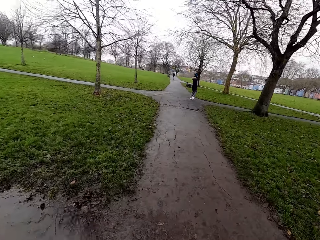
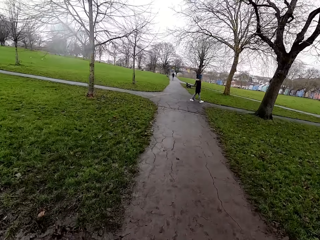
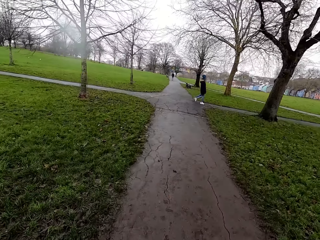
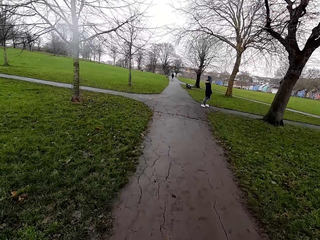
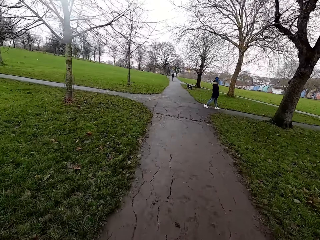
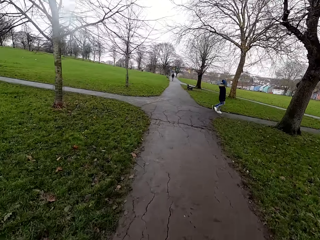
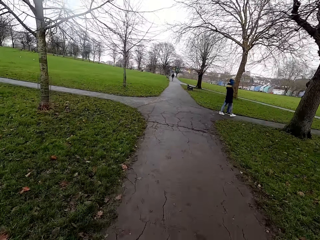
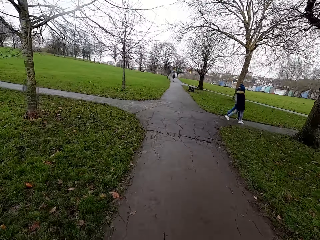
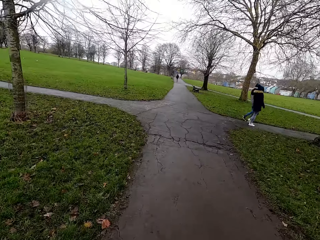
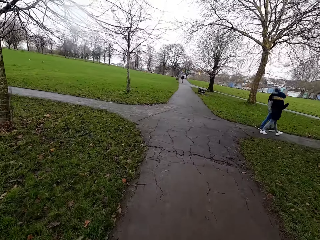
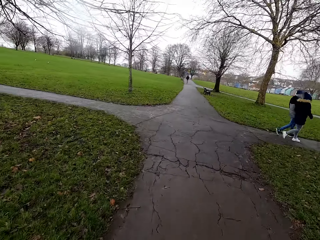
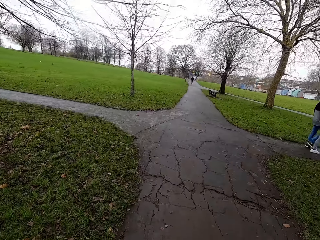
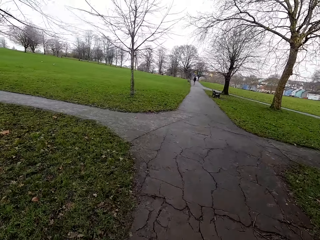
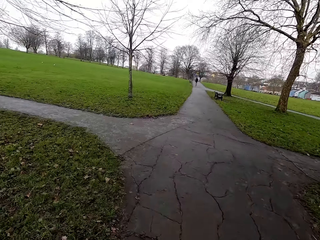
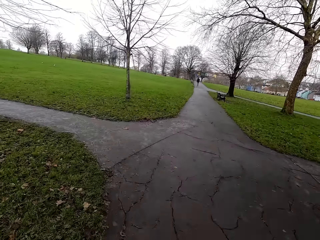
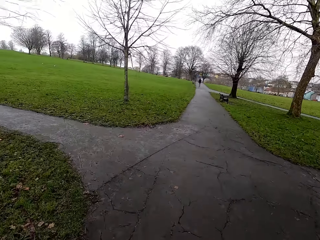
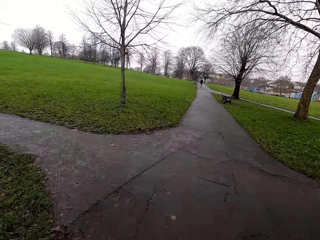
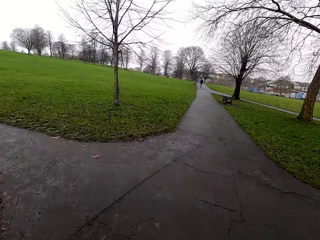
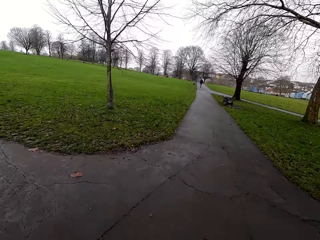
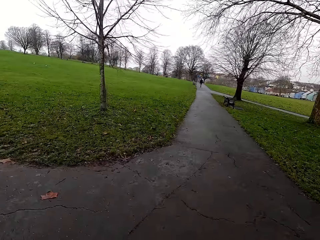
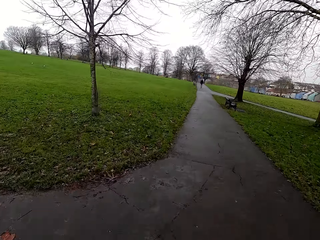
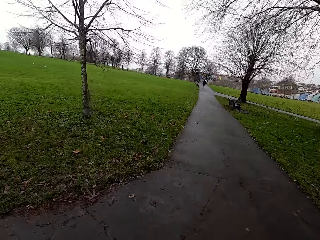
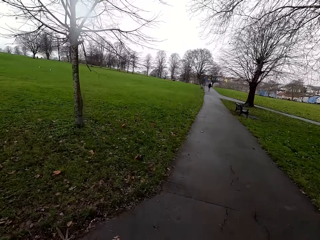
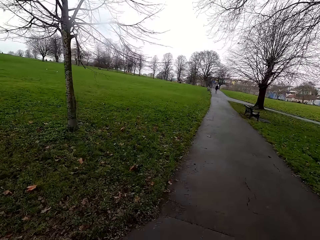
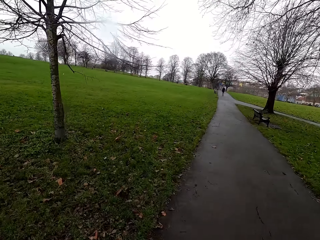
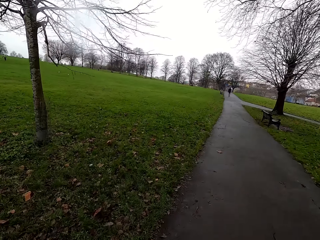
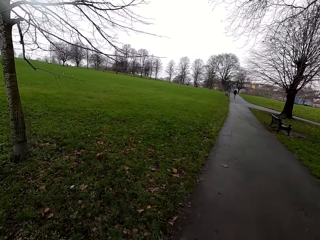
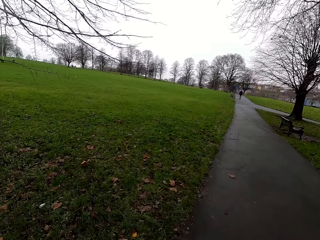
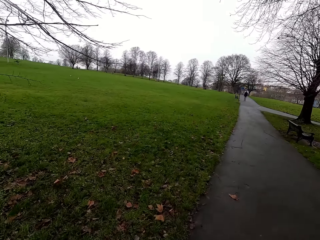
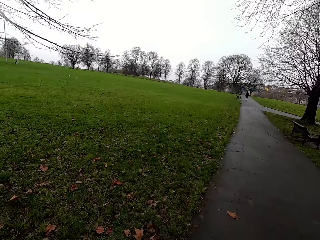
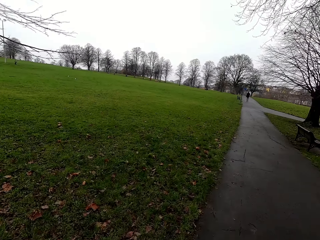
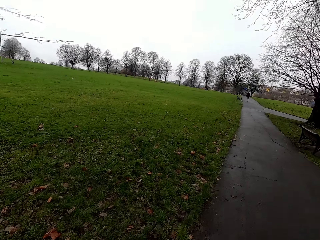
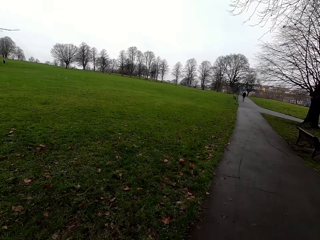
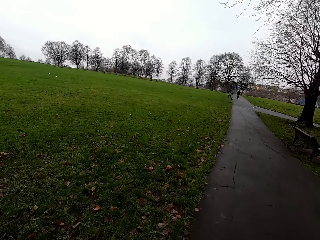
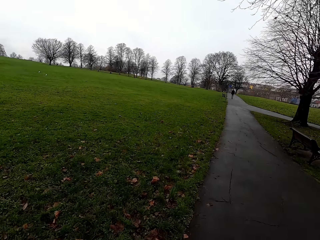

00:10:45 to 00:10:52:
The camera wearer jogs along the path.

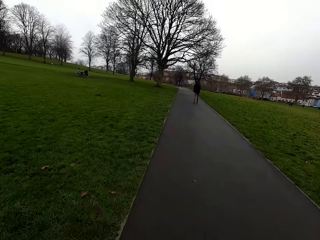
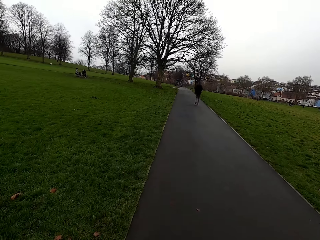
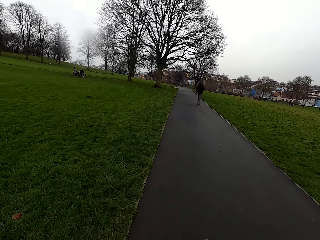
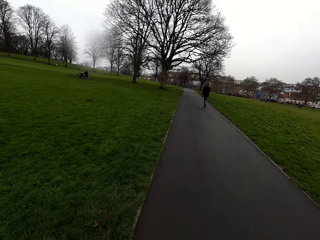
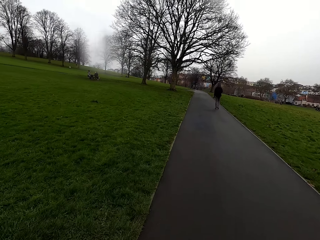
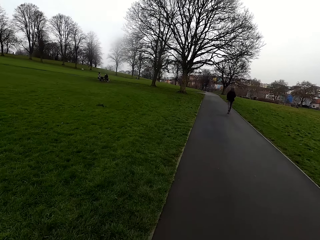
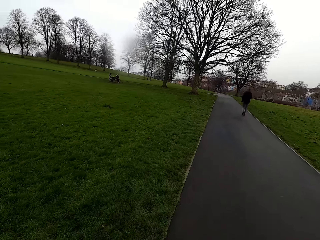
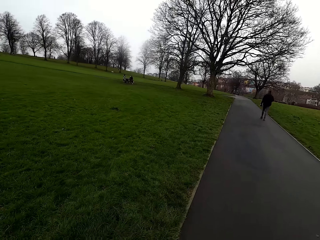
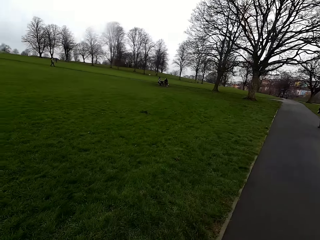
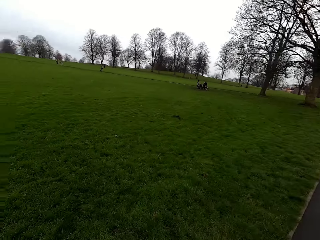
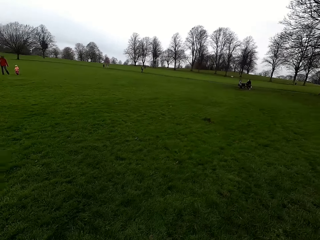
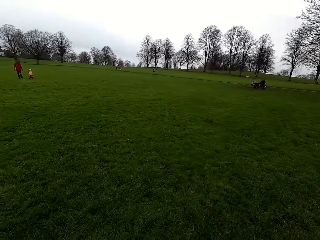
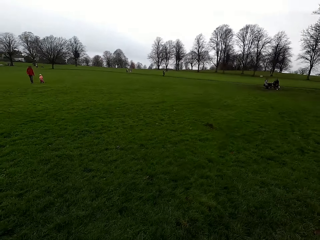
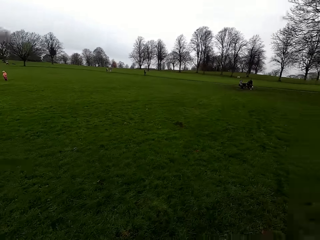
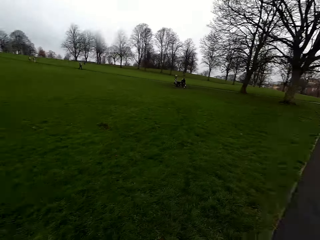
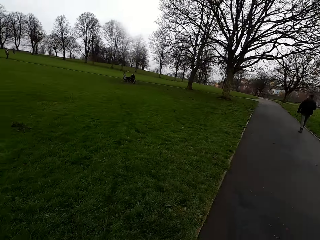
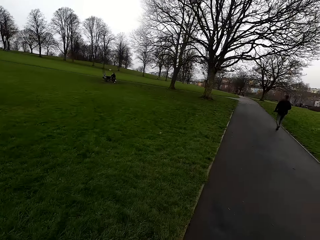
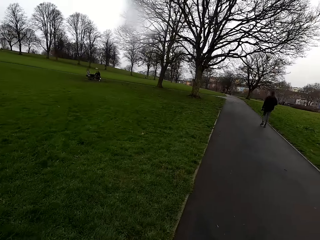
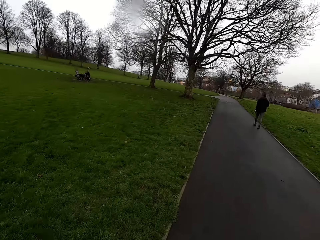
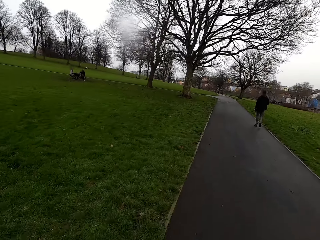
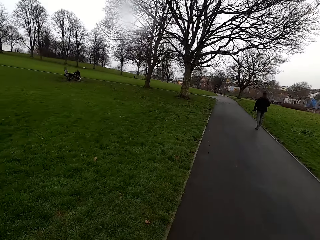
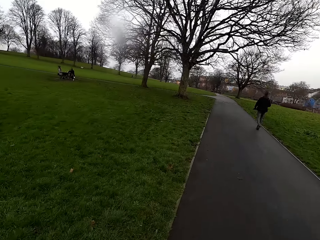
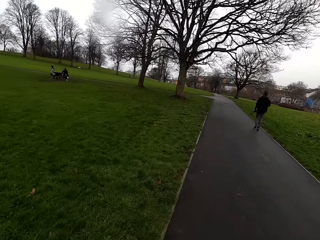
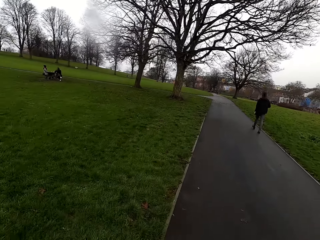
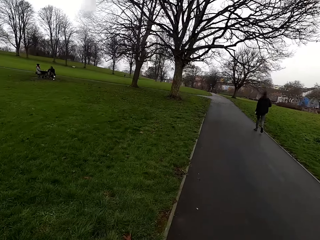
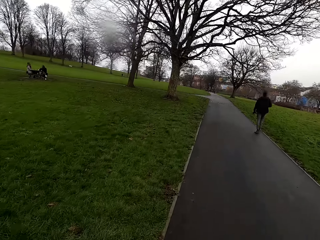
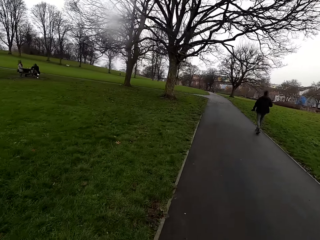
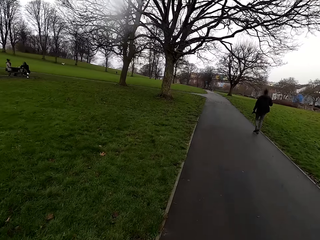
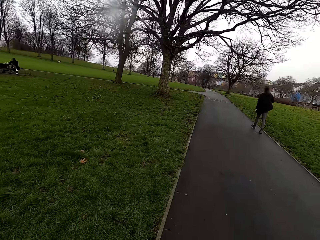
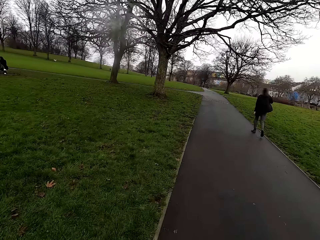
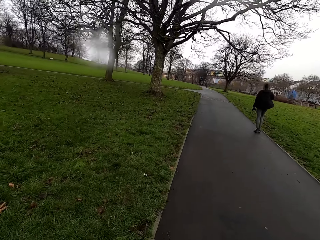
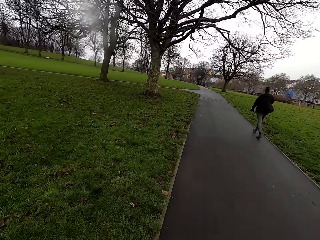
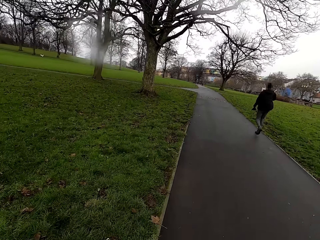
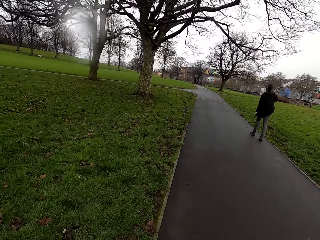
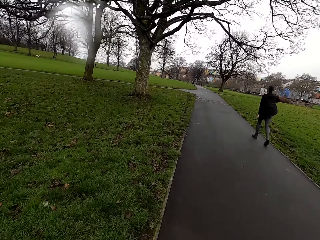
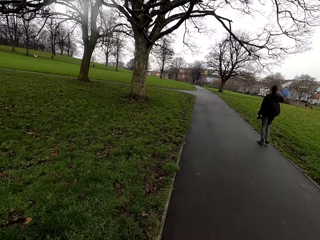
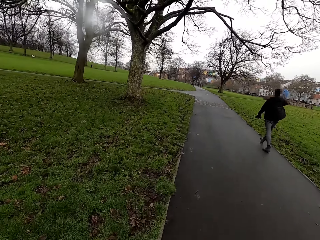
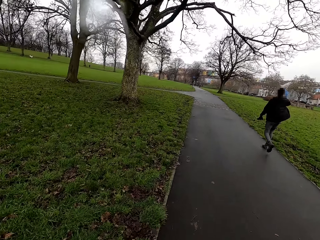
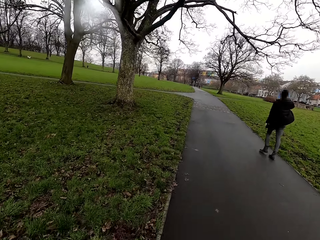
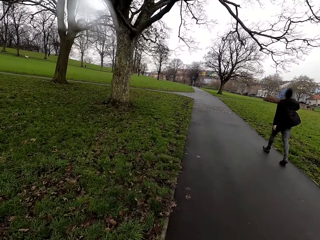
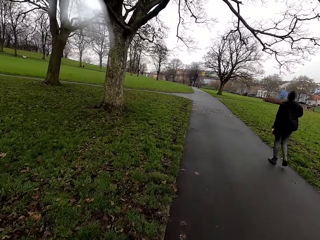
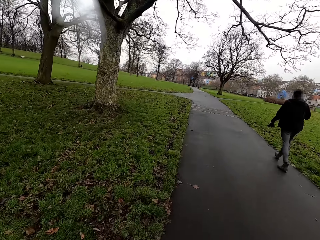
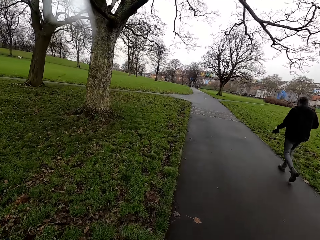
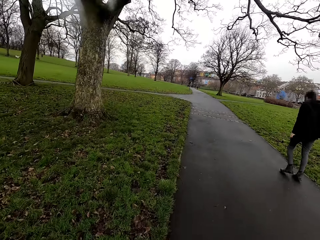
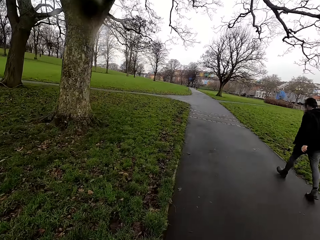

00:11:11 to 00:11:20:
The camera wearer looks around. They jog on the path.

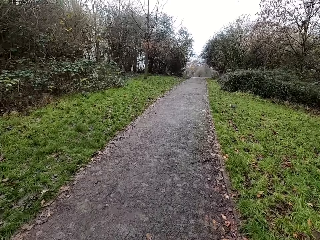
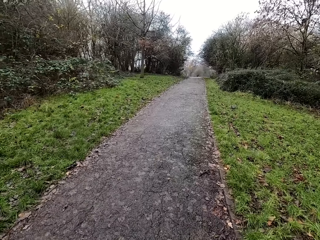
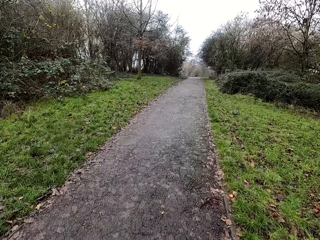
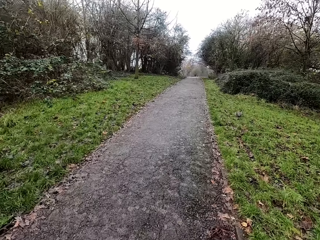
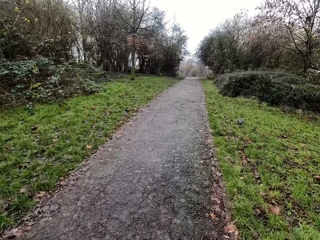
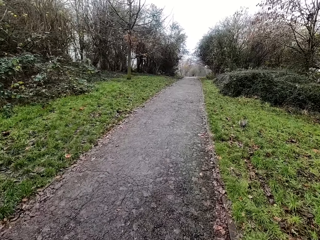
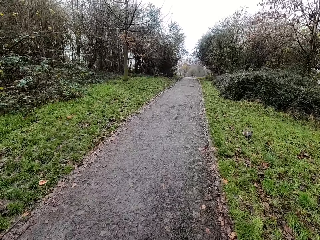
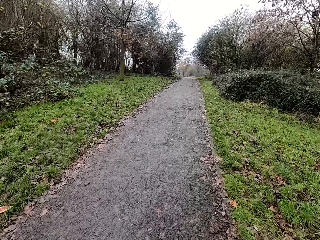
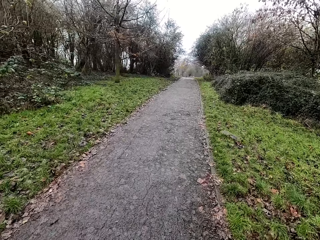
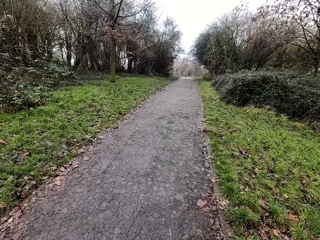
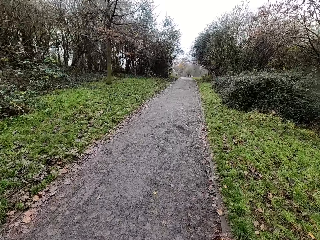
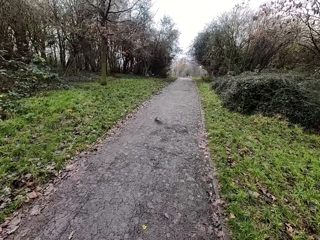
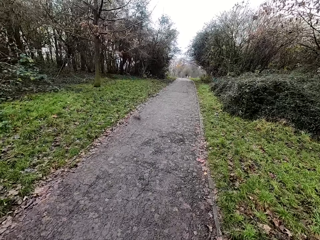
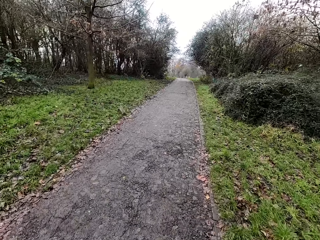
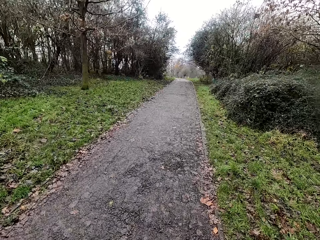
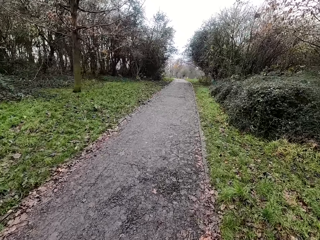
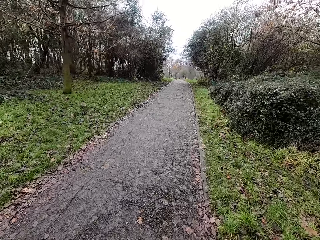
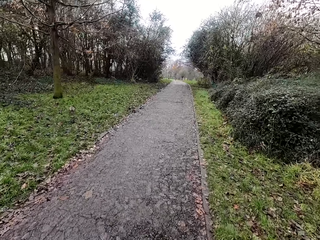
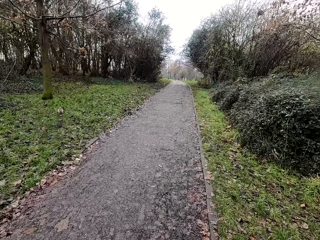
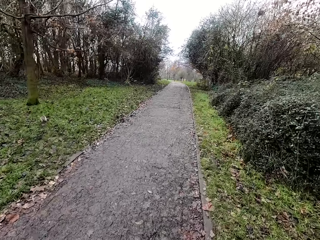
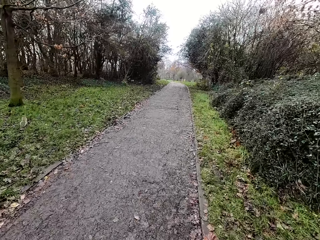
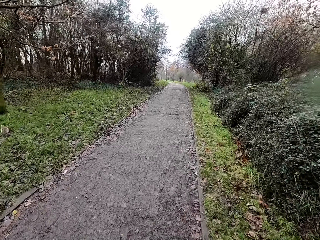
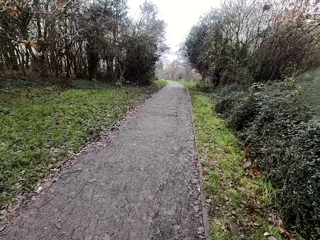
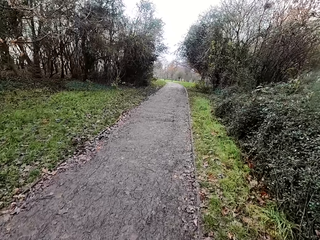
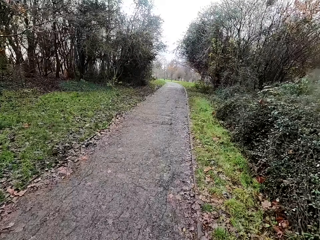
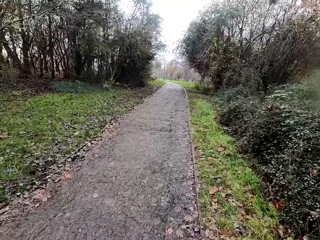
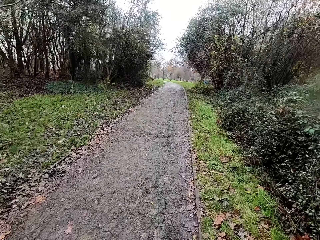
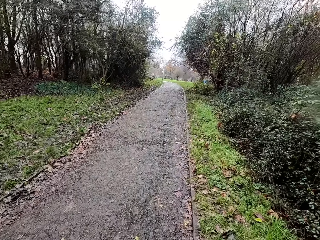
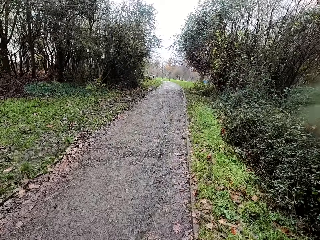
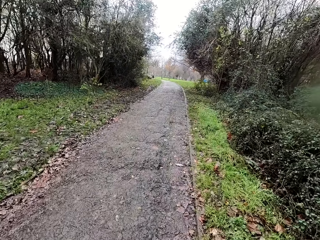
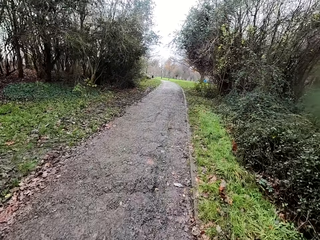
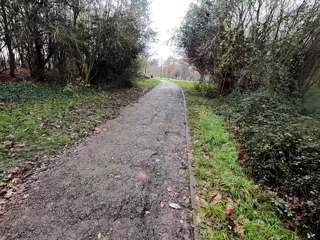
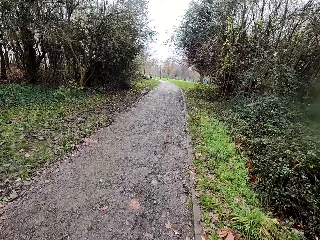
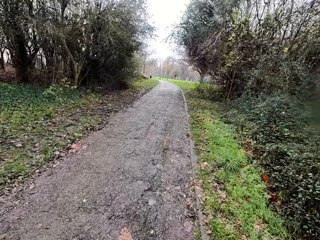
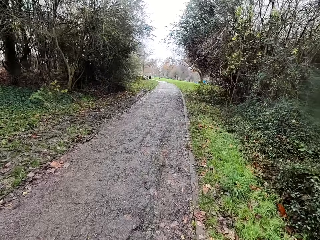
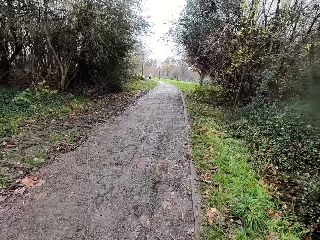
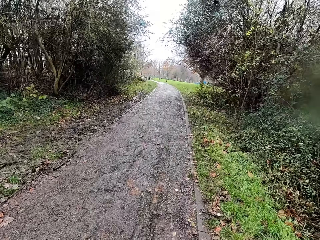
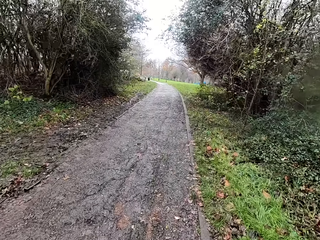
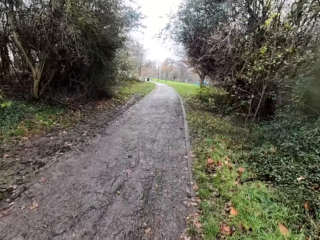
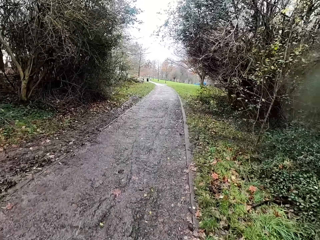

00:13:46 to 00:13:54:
A squirrel runs across the camera wearer. The camera wearer jogs on the road.
